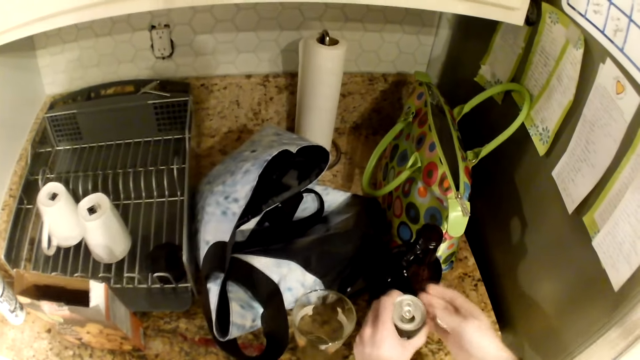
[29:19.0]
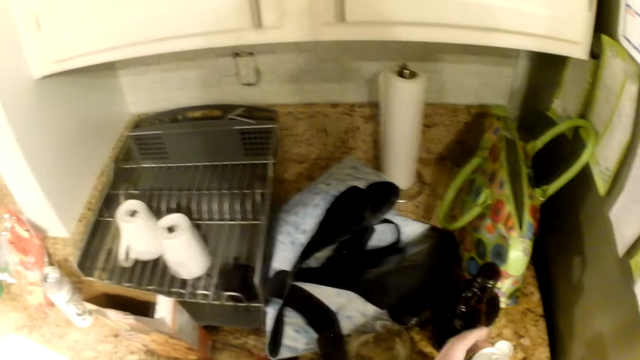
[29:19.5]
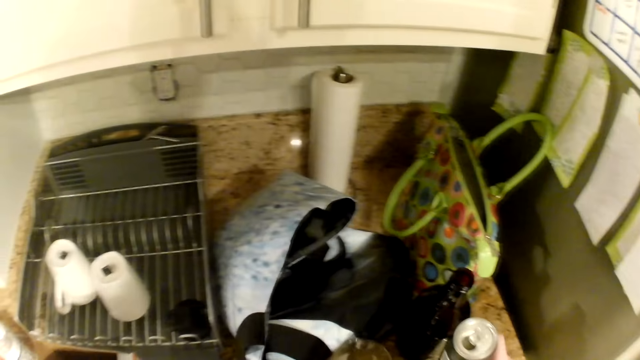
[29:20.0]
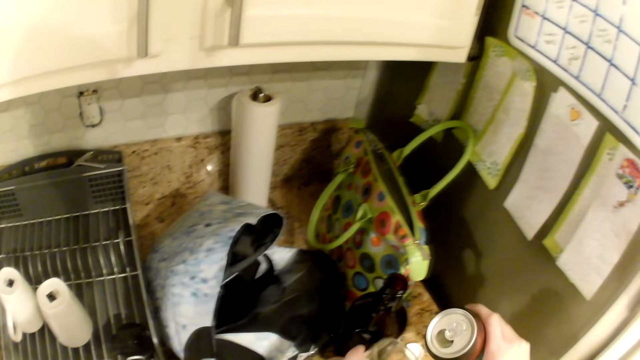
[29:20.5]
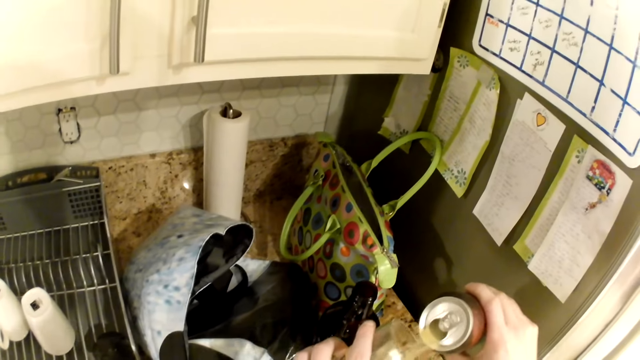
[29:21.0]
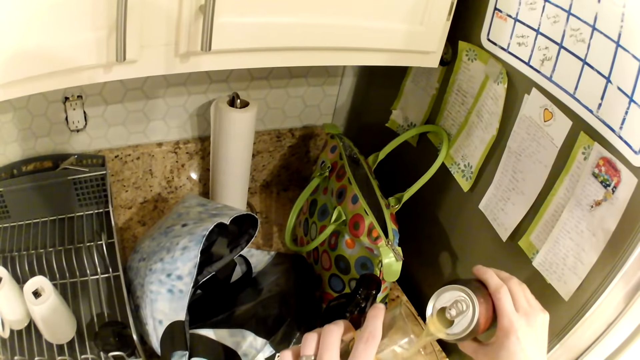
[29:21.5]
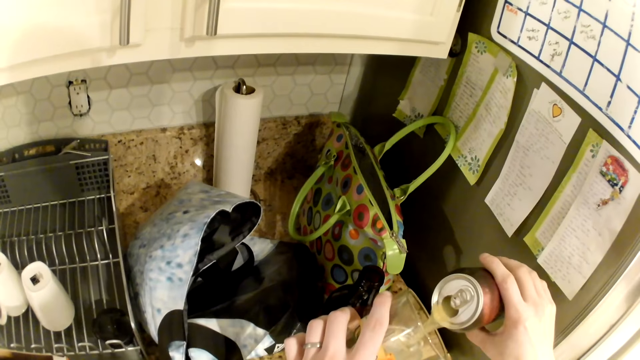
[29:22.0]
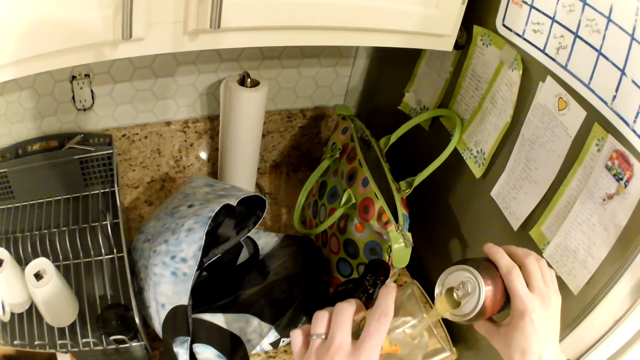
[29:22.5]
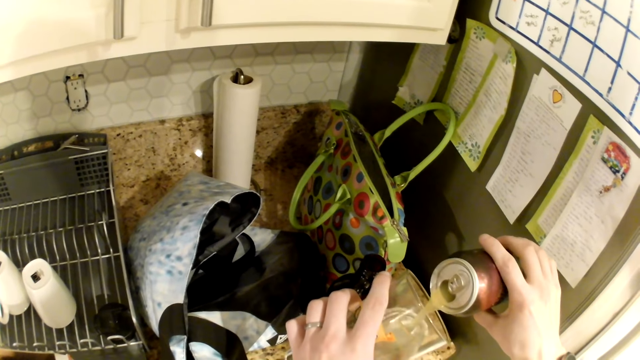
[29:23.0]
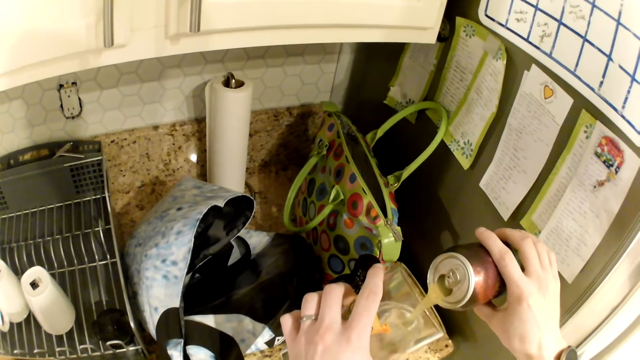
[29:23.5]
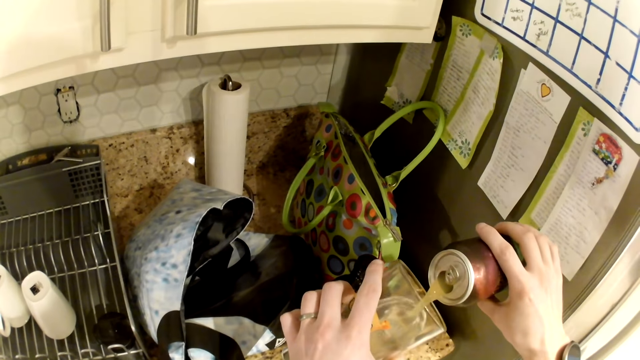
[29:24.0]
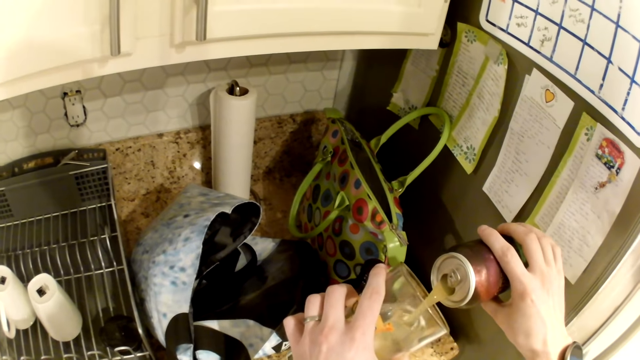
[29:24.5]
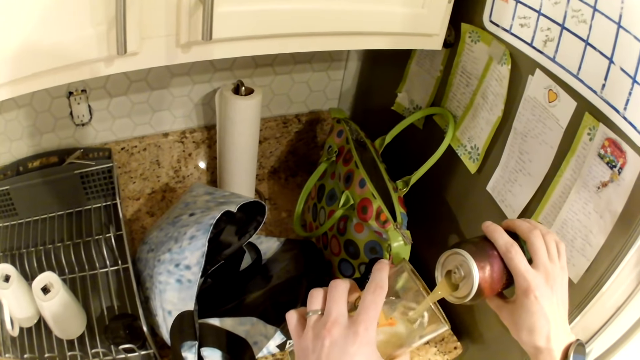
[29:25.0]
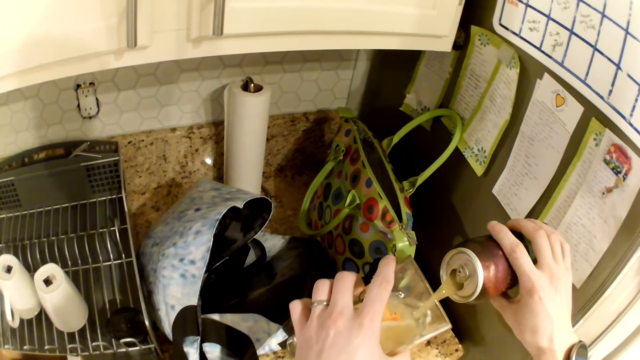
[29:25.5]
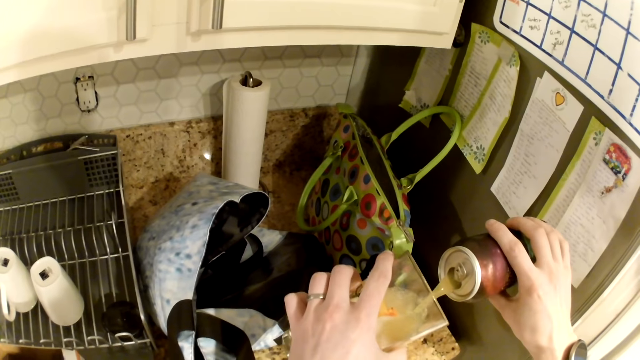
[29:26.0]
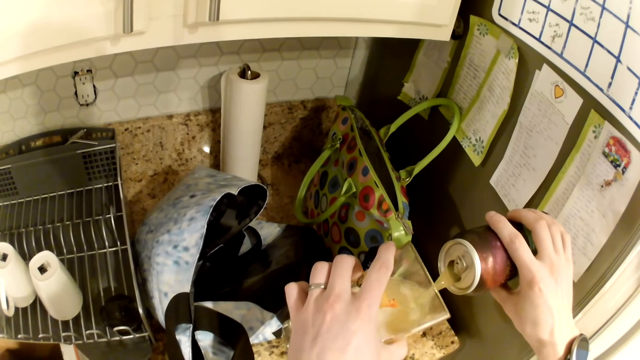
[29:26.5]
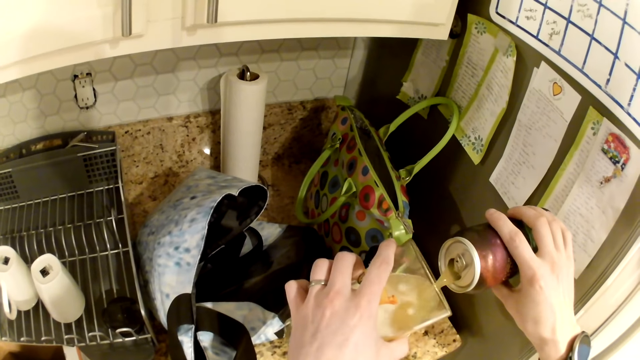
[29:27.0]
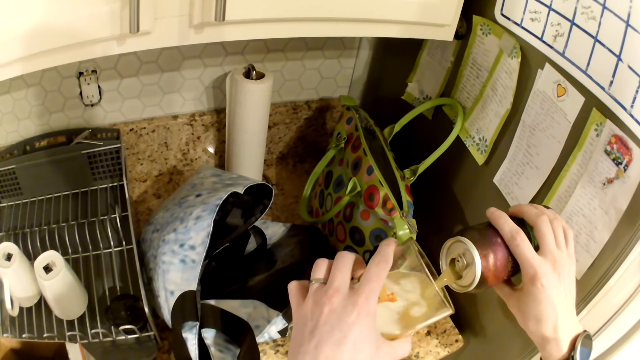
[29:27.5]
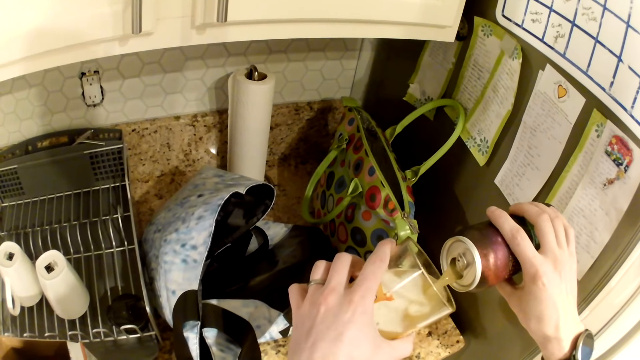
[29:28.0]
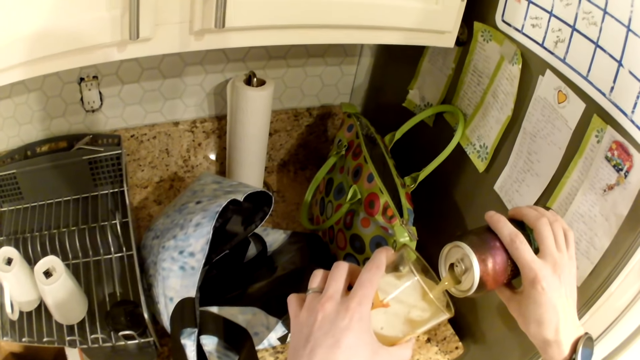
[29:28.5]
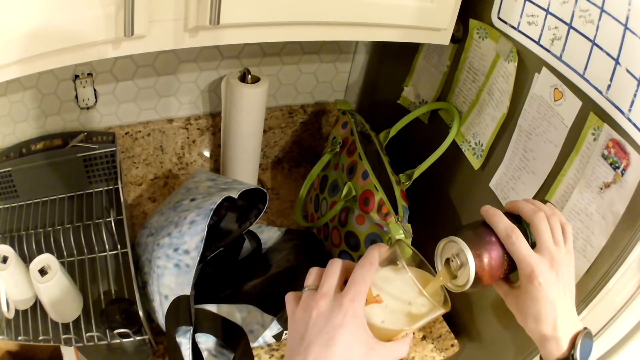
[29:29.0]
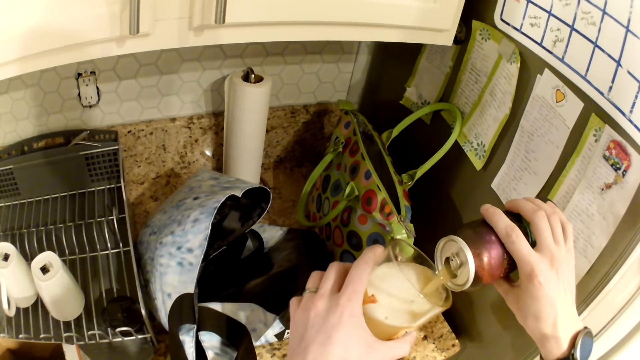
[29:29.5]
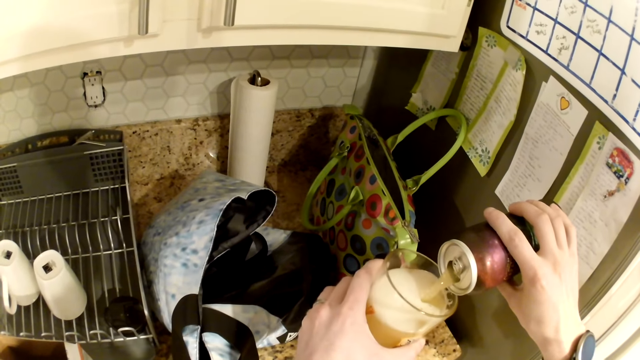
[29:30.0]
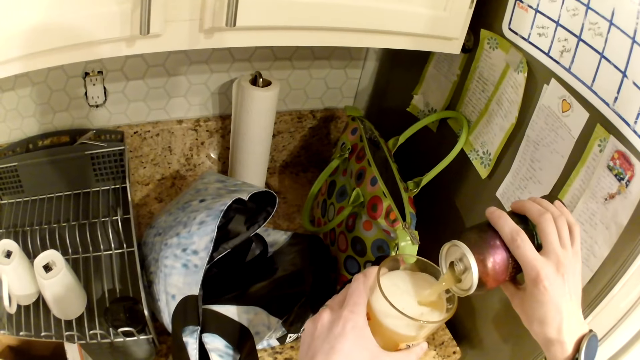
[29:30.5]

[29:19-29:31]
The camera wearer picks up the can of beer with his right hand. He picks up the cup from the counter top with his left hand. He pours the beer in the cup with his right hand.

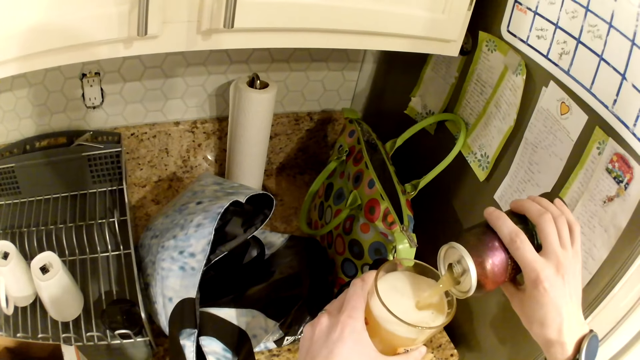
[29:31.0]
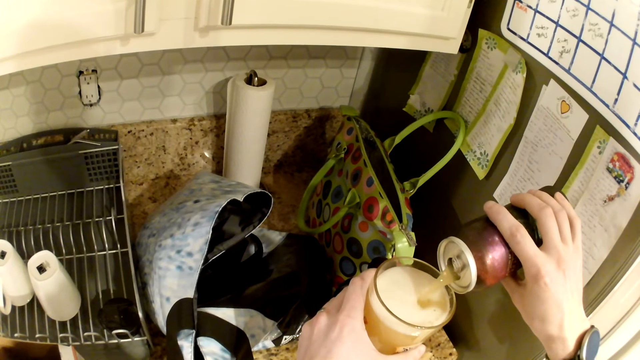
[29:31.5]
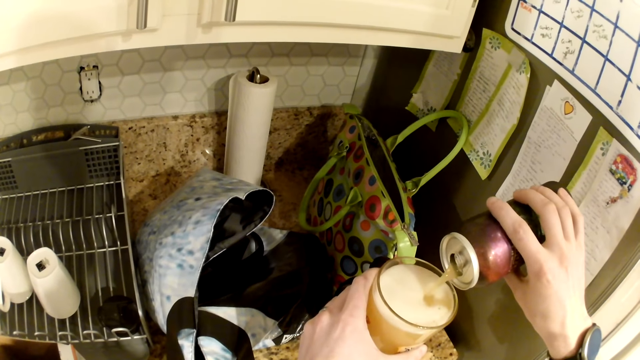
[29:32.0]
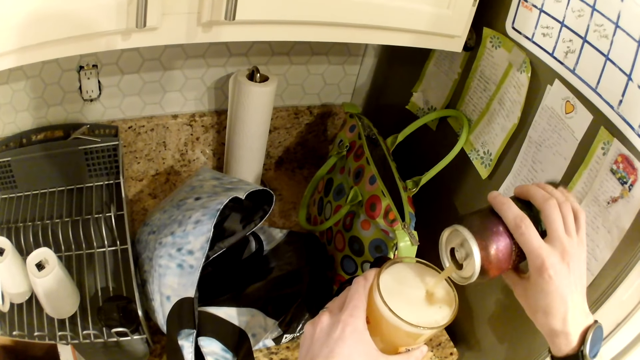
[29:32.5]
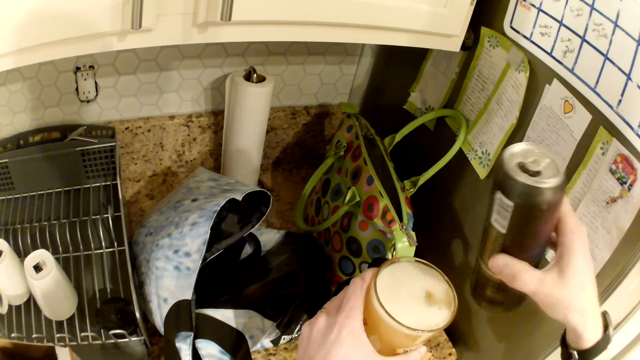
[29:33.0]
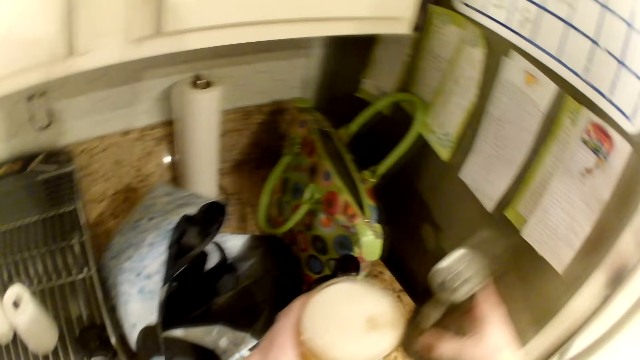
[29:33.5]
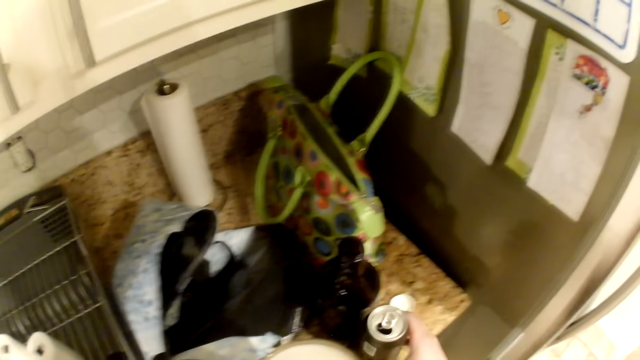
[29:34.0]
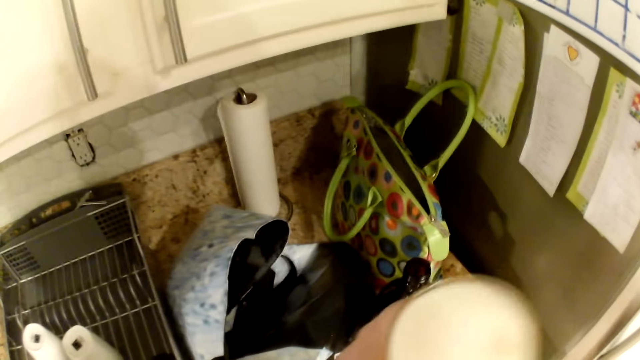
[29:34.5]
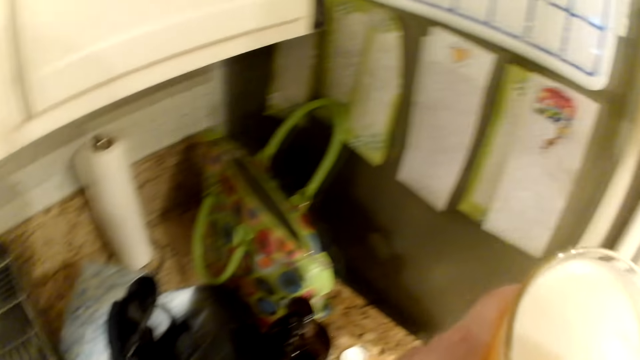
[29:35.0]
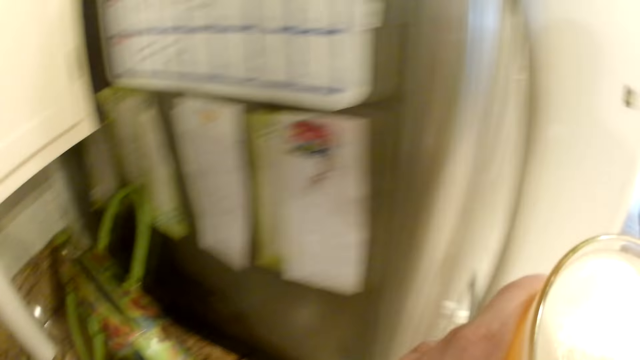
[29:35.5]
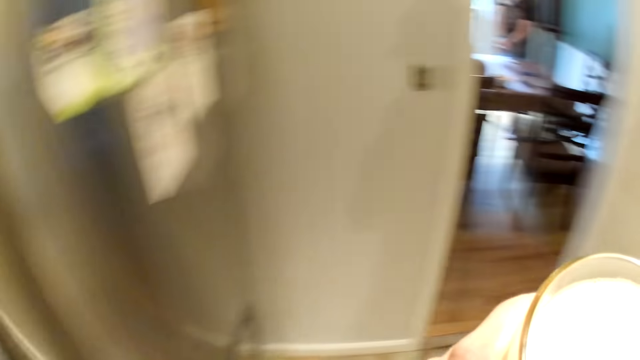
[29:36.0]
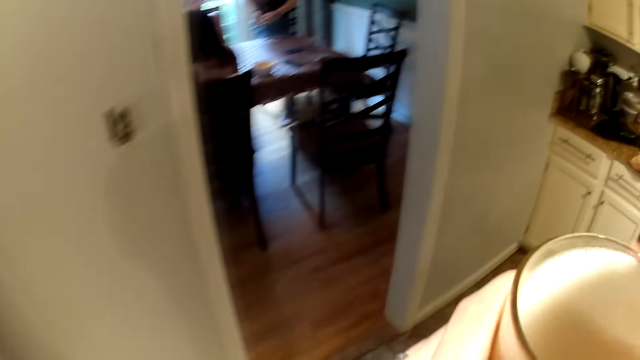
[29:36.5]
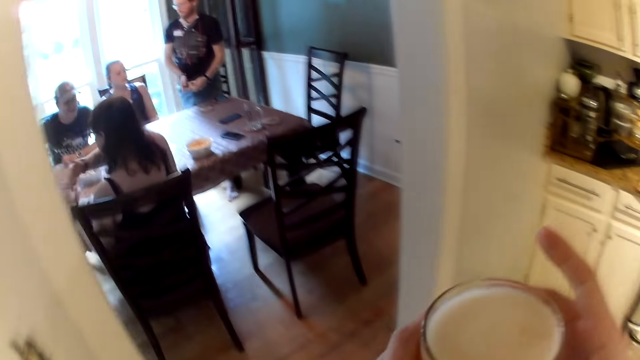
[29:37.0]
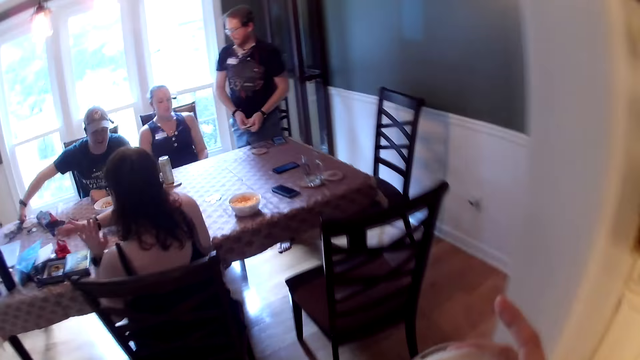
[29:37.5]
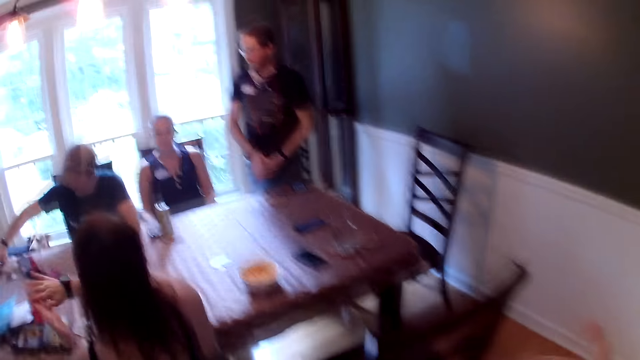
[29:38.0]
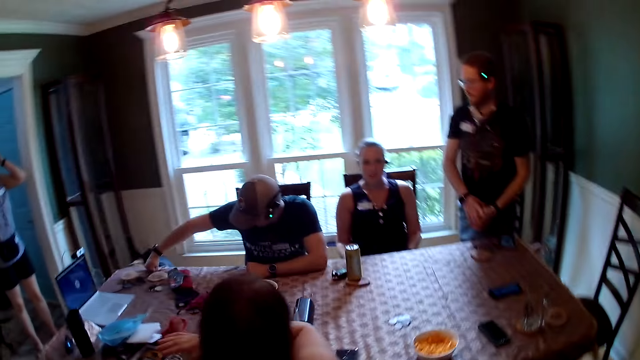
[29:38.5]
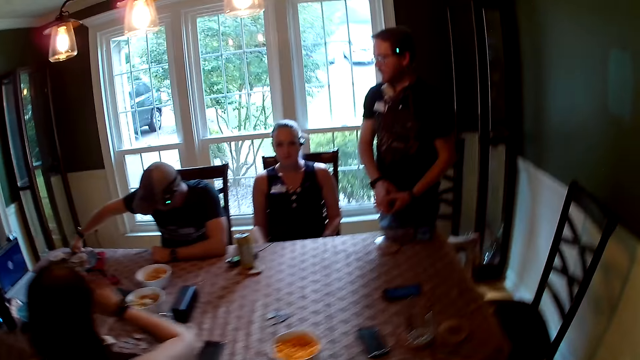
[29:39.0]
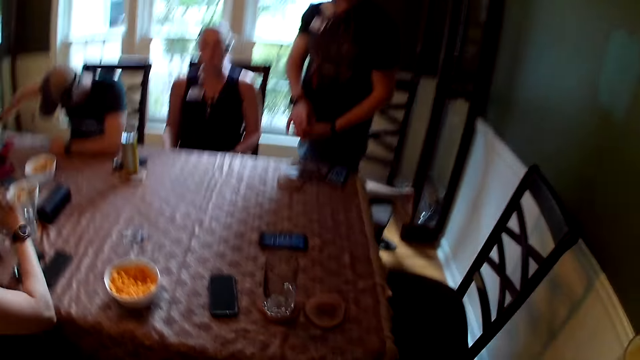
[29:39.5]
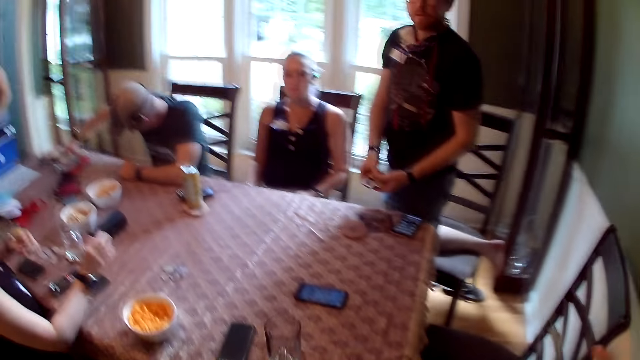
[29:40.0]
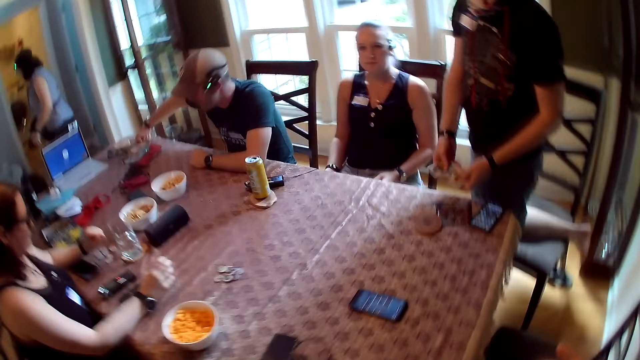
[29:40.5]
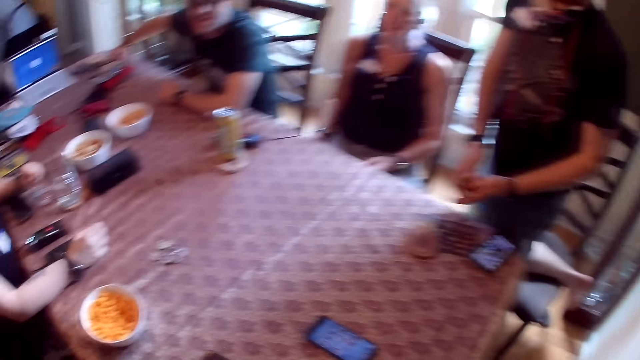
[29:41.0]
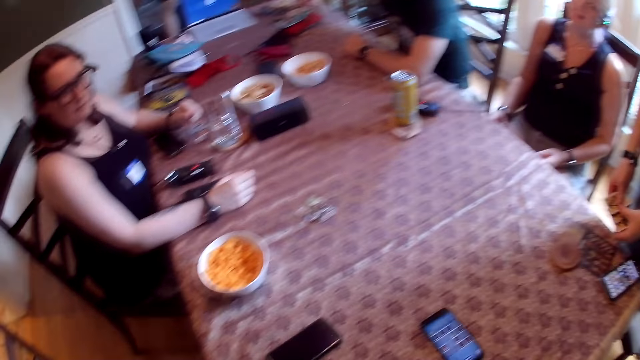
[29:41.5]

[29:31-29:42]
The camera wearer shakes a can with the right hand. He drops the can of beer on the counter top with his right hand. He drinks the beer in the cup in his left hand. He walks to the table. He holds a glass with both hands. He walks around the house.
